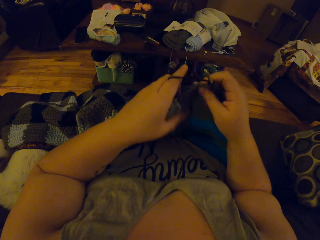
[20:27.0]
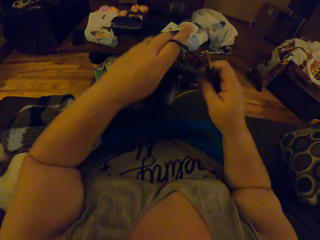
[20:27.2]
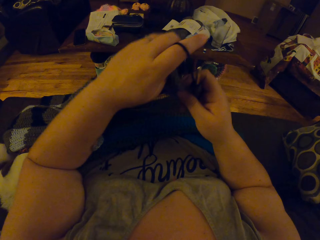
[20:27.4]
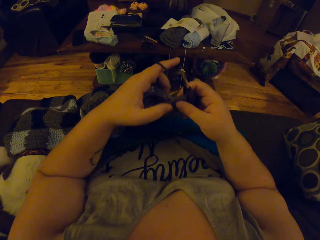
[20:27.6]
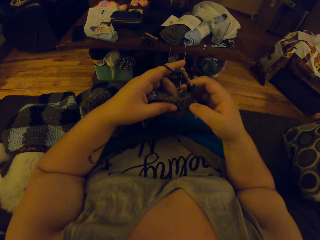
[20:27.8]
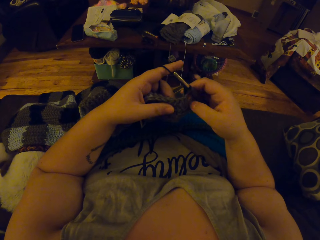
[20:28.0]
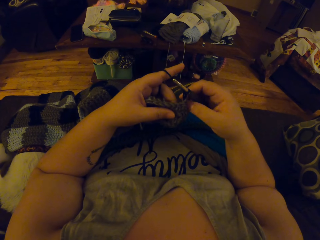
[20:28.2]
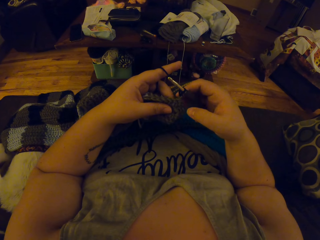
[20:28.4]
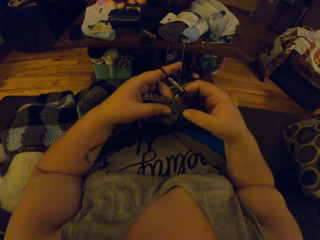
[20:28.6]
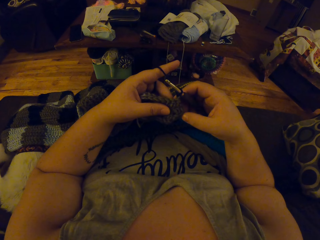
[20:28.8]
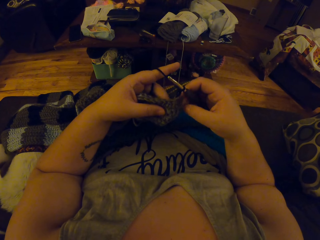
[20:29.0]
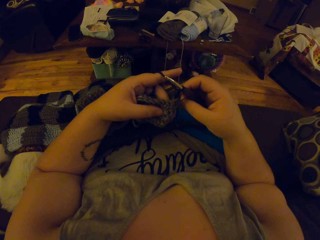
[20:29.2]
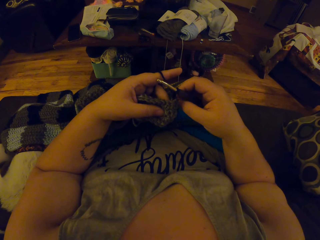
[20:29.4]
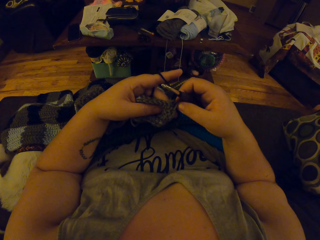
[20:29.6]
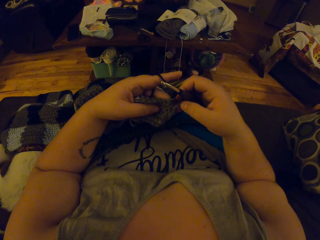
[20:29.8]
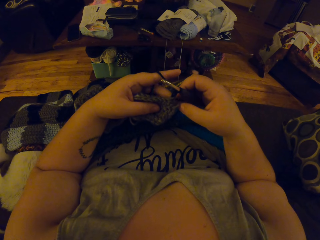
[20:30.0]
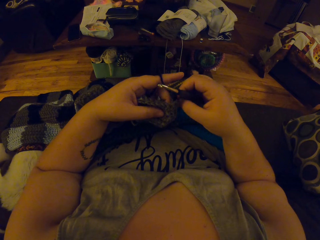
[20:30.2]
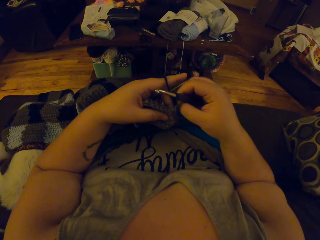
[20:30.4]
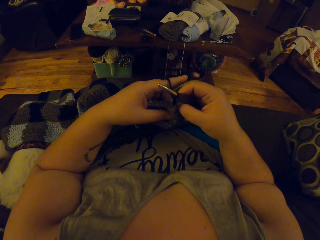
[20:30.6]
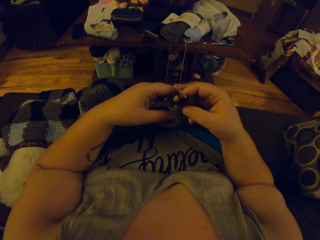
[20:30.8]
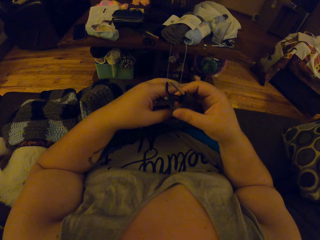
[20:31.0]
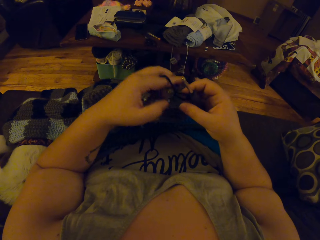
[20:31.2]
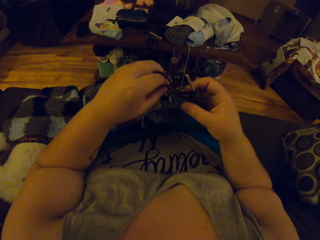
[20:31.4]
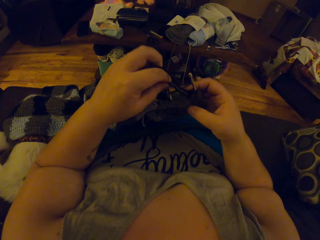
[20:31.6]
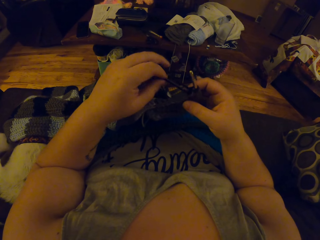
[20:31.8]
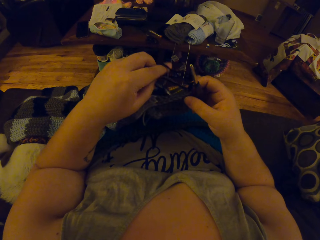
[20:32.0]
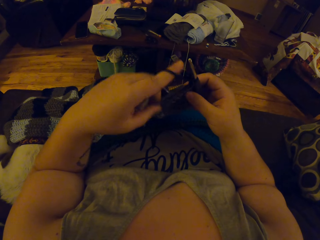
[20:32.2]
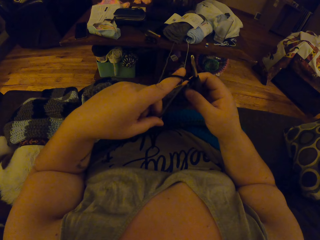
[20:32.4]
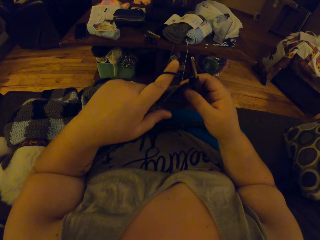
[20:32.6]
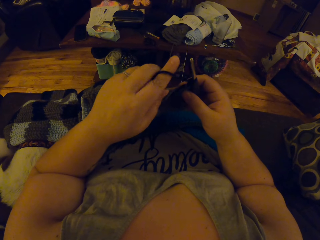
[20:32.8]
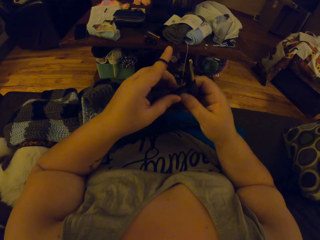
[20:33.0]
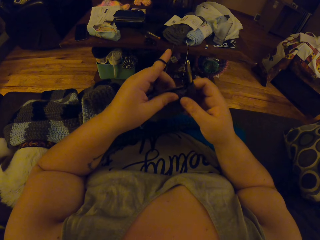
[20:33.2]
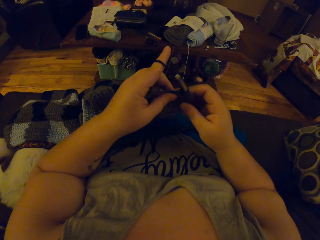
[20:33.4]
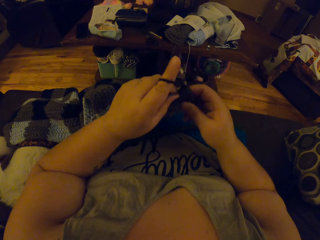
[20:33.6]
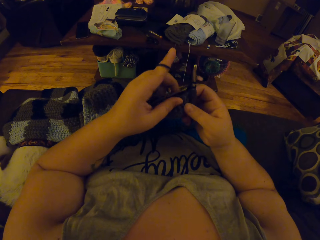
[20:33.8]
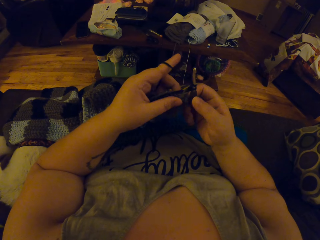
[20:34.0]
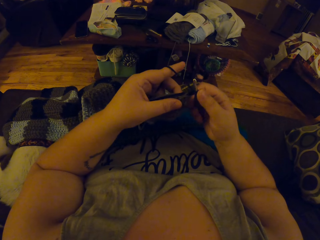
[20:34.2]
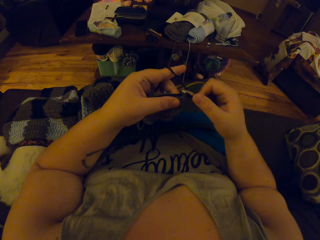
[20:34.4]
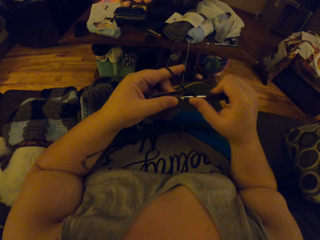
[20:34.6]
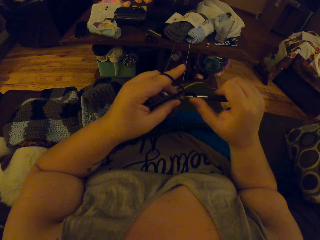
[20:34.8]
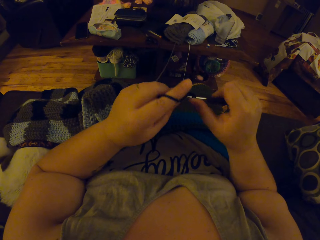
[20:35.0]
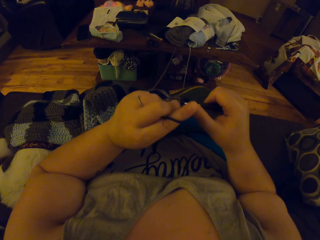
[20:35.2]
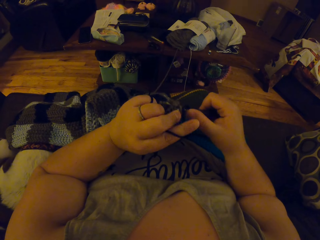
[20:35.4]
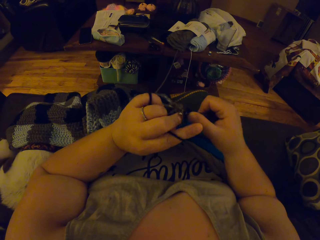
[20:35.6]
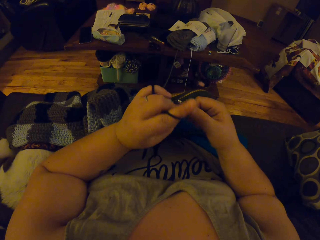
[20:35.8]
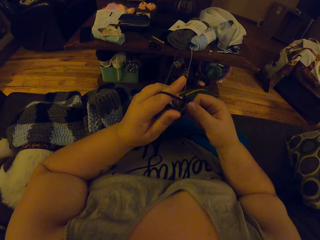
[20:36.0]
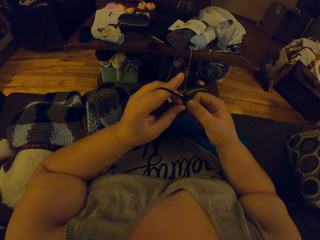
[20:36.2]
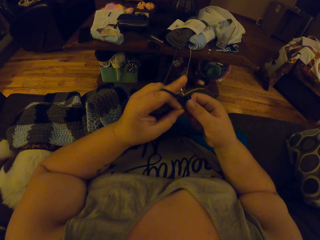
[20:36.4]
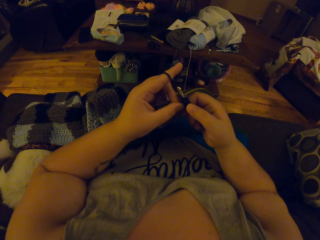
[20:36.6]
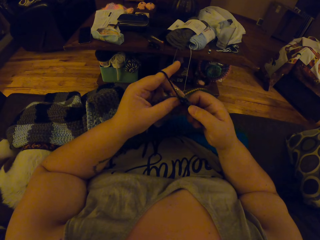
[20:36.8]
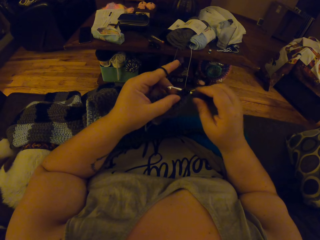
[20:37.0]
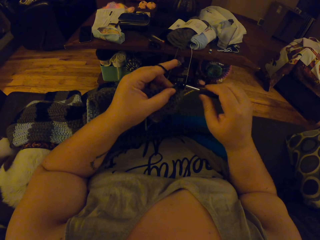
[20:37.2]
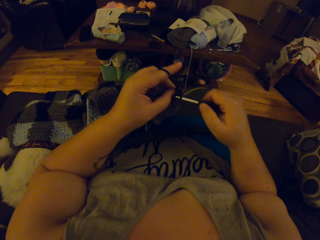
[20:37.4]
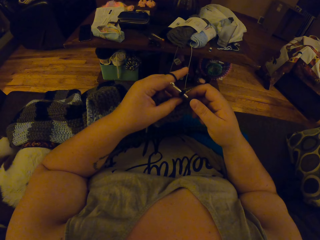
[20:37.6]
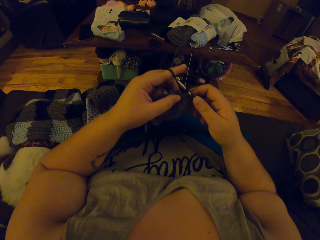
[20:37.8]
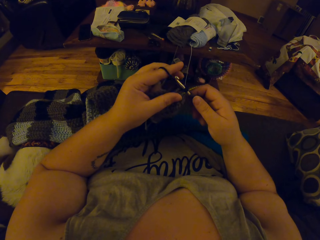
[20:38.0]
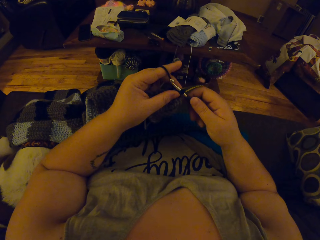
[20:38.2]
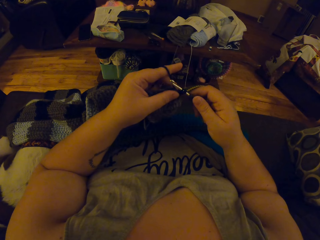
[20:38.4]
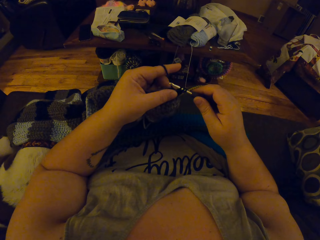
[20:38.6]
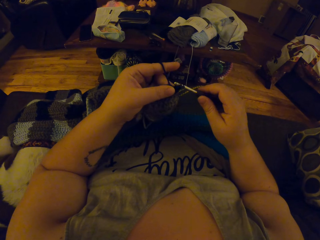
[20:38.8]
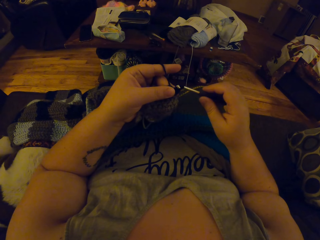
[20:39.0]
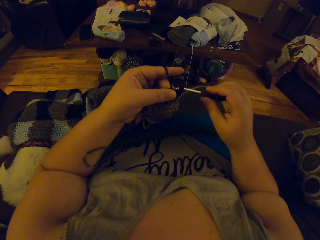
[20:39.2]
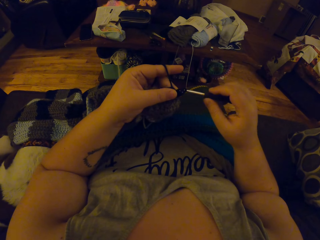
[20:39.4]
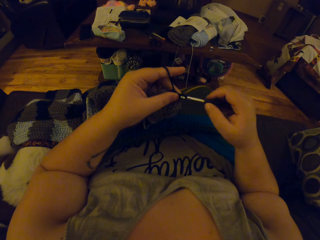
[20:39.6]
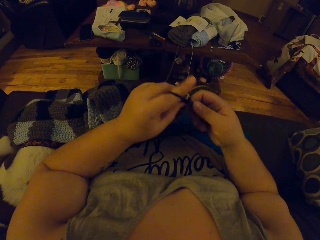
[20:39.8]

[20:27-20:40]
The camera wearer crochets with her left hand and the crochet needle in her right hand.

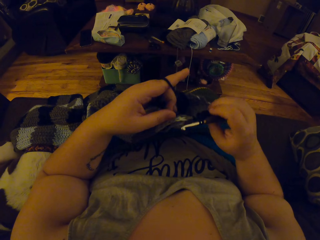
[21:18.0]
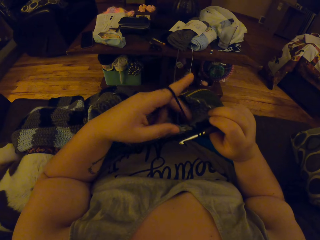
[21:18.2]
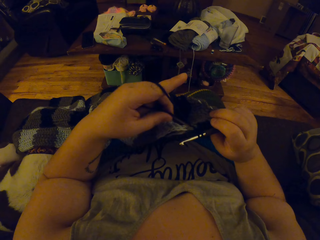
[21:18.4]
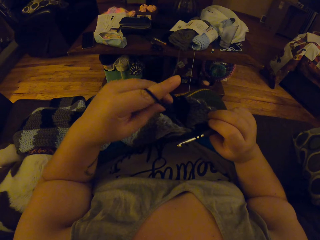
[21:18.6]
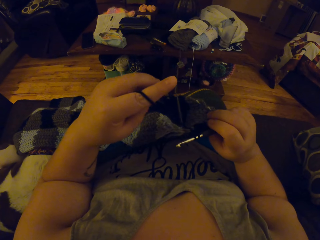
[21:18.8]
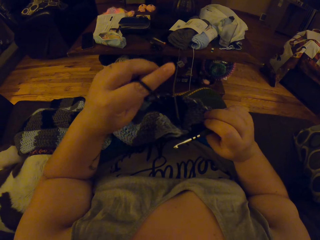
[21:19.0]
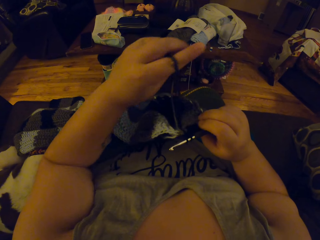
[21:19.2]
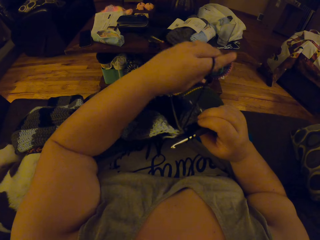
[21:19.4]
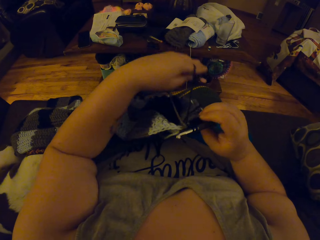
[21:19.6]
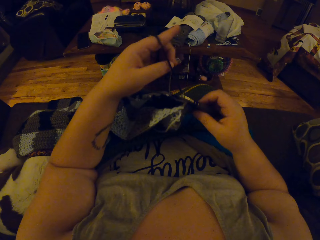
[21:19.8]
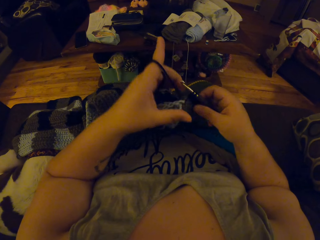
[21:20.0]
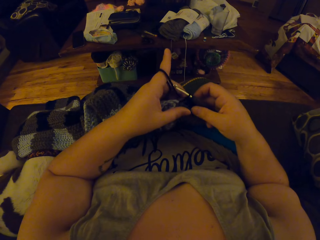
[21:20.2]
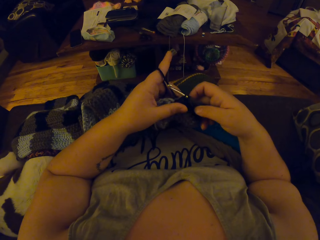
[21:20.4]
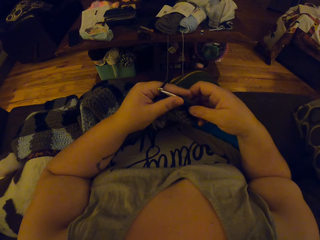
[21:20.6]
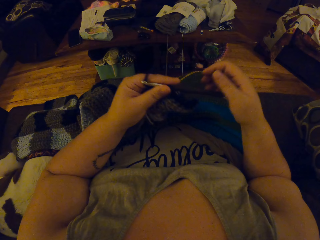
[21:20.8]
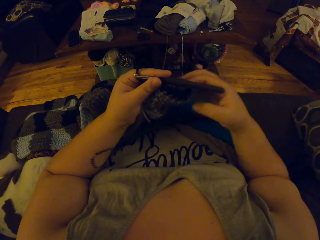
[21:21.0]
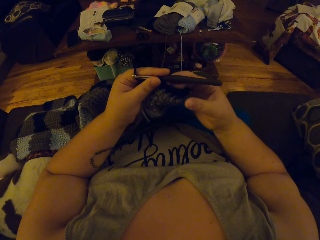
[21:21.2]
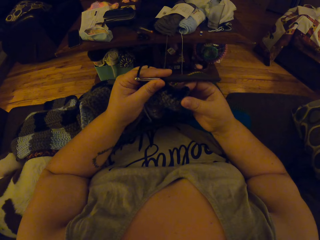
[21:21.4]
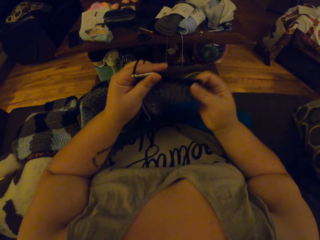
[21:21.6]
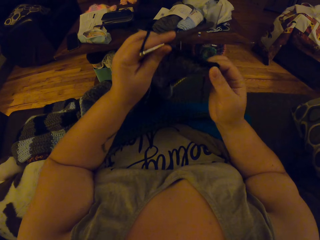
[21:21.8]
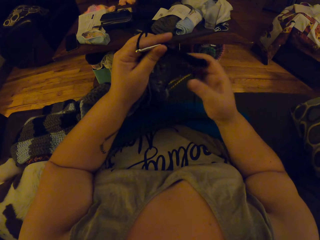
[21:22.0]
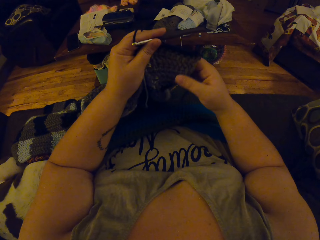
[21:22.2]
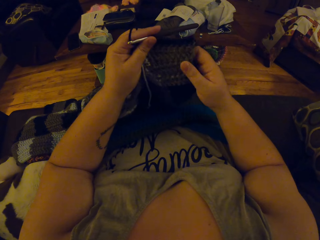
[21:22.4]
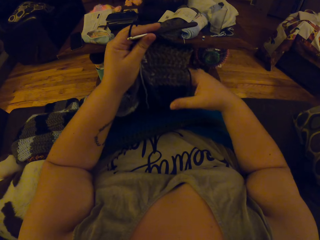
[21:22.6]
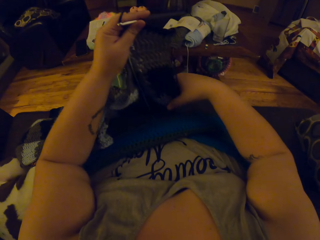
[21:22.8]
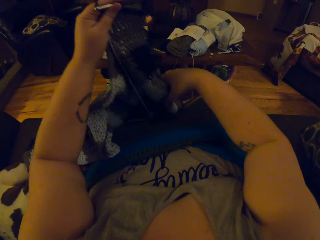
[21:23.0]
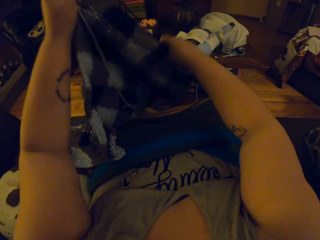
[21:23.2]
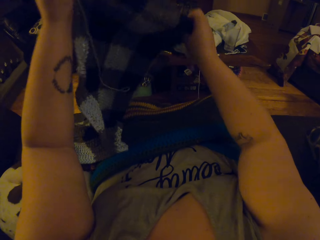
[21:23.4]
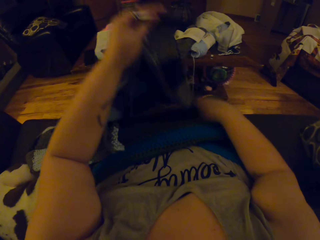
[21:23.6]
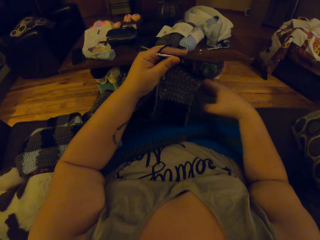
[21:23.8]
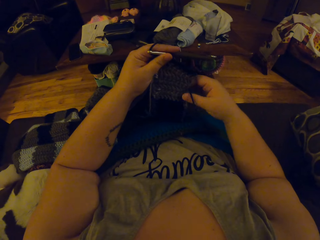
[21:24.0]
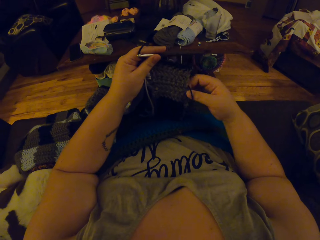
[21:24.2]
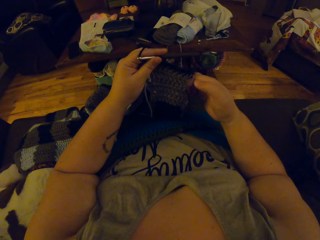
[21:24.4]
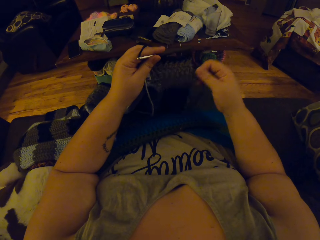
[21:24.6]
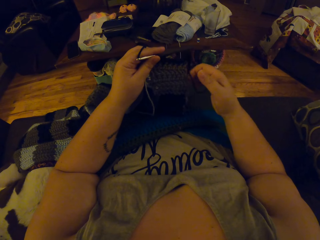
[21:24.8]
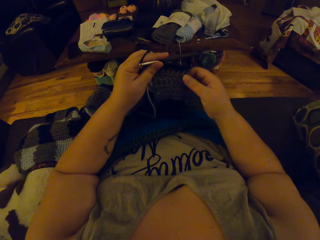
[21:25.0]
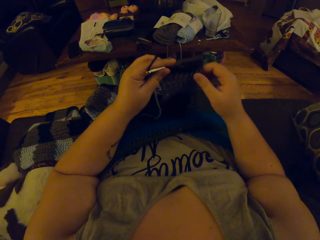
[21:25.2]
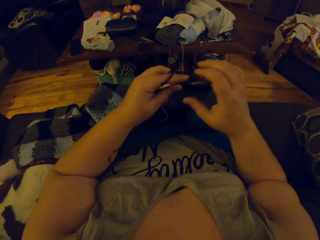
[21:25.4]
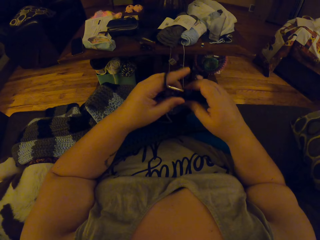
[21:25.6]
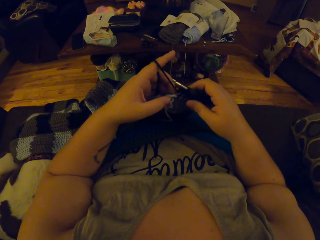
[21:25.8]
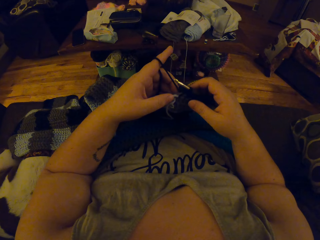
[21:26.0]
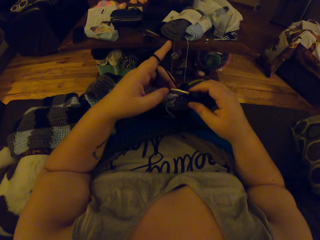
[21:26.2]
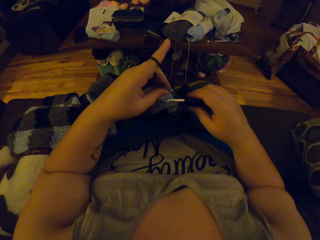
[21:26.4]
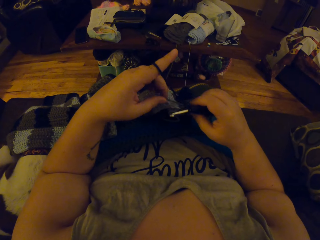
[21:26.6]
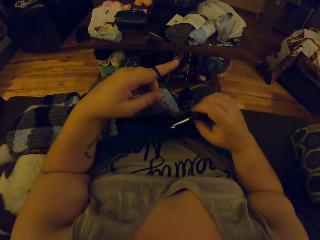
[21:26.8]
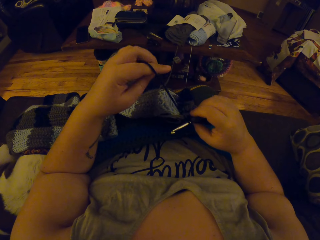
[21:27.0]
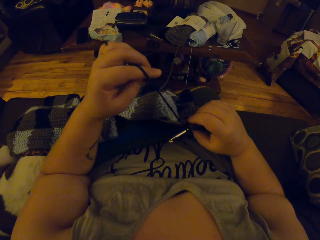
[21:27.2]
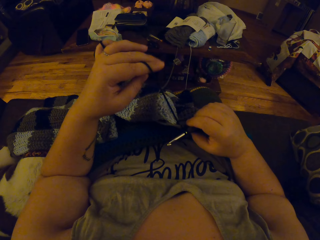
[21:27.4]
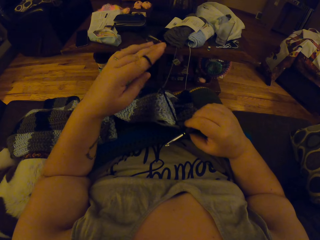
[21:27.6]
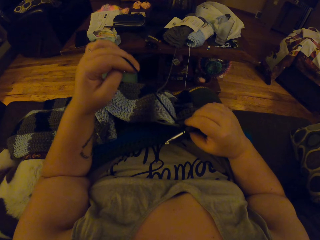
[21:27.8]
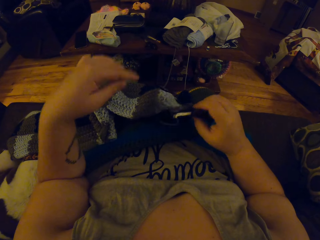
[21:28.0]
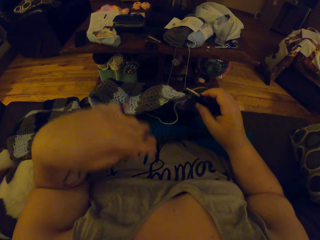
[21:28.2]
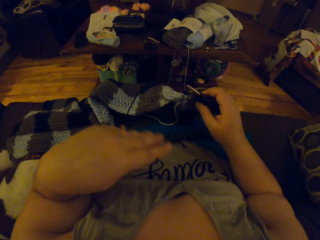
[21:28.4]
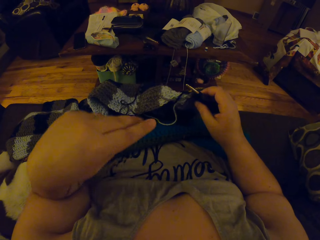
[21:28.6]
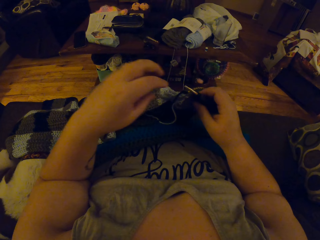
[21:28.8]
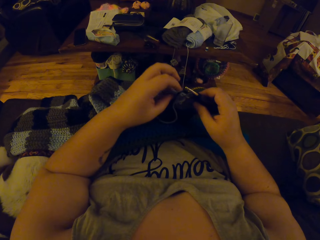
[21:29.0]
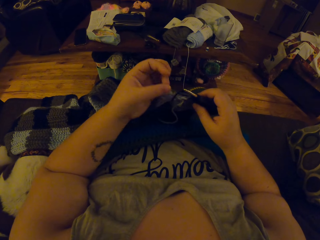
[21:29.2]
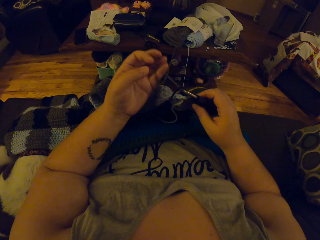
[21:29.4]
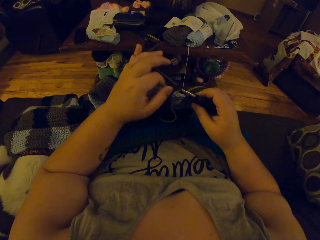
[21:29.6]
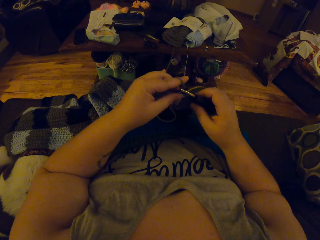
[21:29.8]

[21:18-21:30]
The camera wearer pulls the black strip of wool with her left hand. She adjusts the crocheted cloth with her hands. She passes the crochet needle to her right hand. She pulls the black strip of wool with her left hand.
